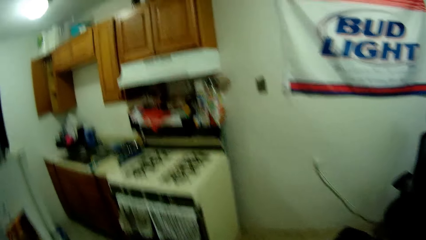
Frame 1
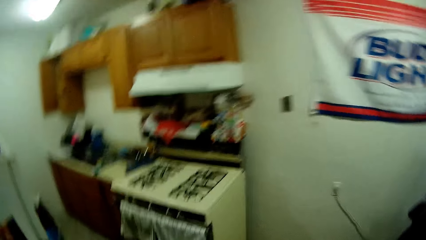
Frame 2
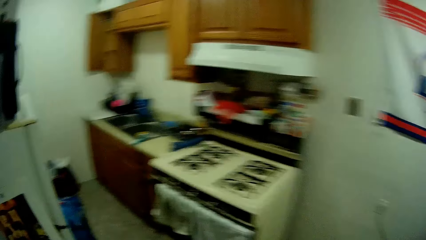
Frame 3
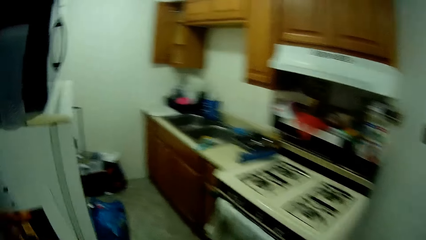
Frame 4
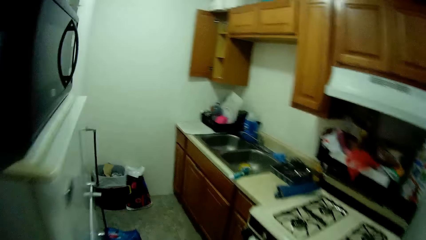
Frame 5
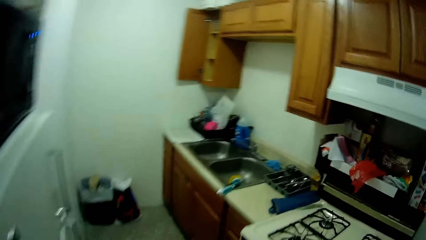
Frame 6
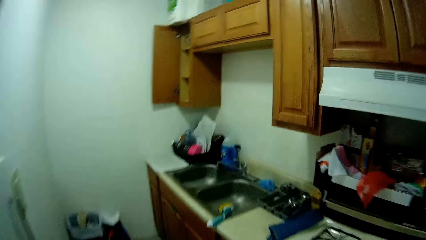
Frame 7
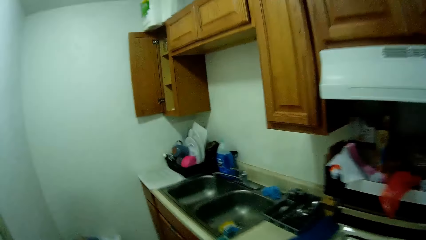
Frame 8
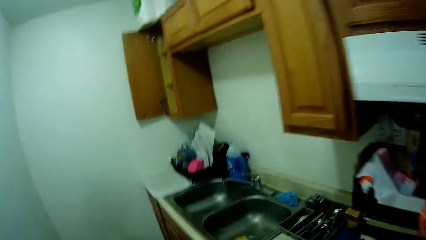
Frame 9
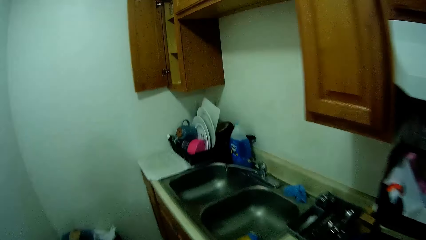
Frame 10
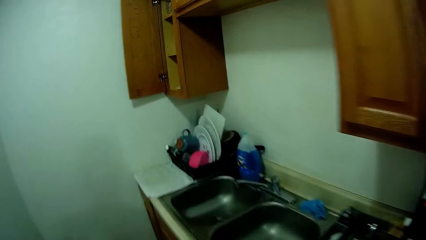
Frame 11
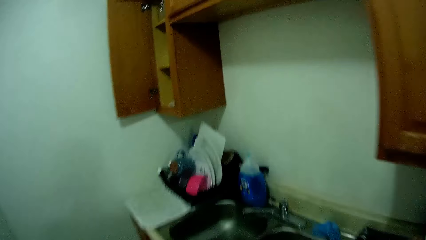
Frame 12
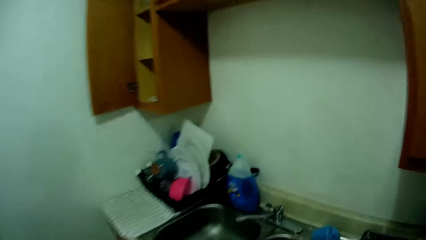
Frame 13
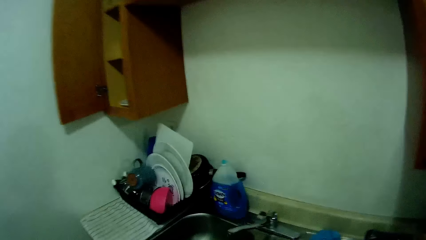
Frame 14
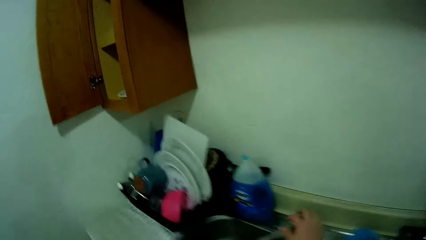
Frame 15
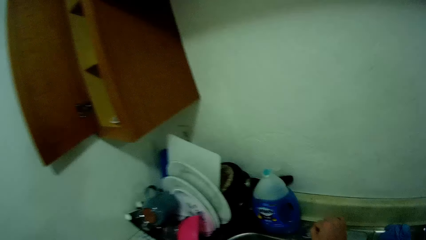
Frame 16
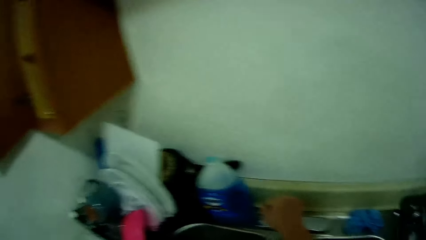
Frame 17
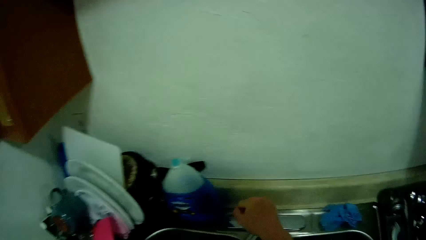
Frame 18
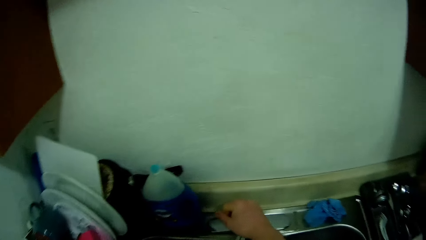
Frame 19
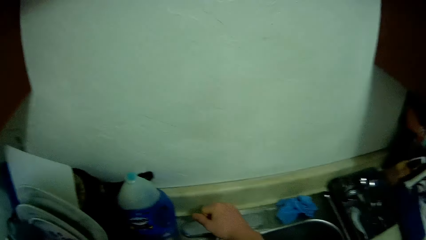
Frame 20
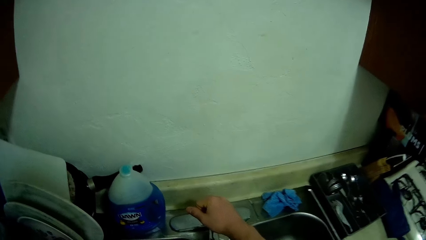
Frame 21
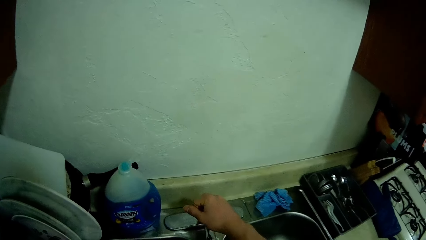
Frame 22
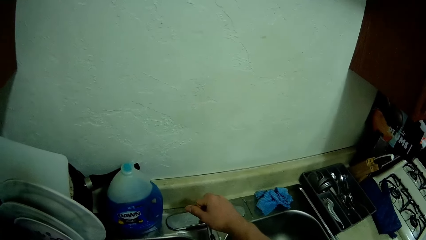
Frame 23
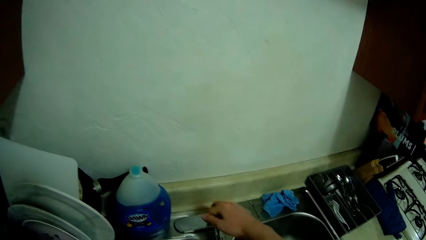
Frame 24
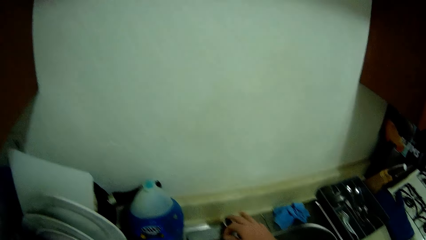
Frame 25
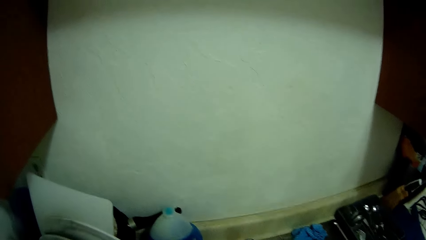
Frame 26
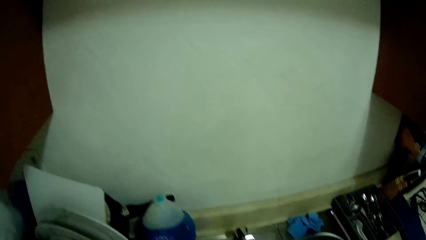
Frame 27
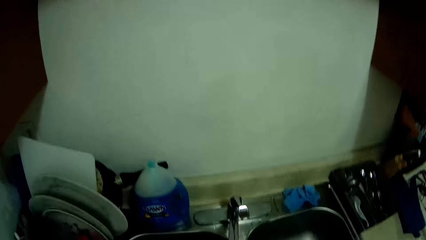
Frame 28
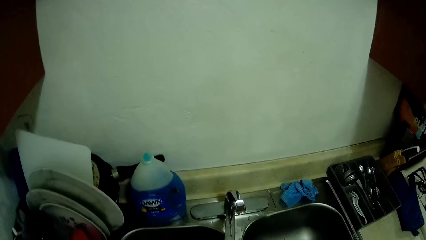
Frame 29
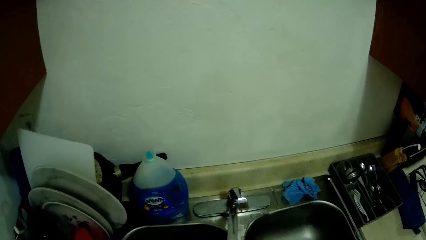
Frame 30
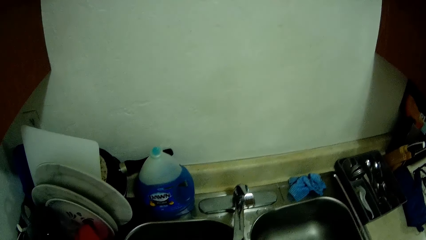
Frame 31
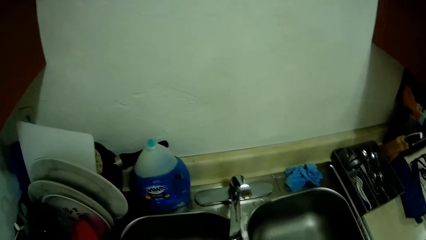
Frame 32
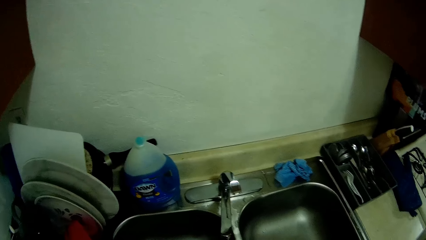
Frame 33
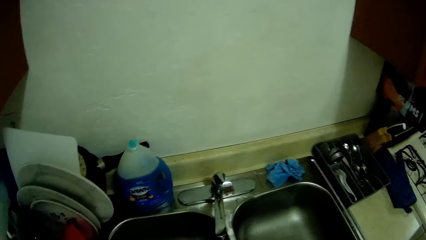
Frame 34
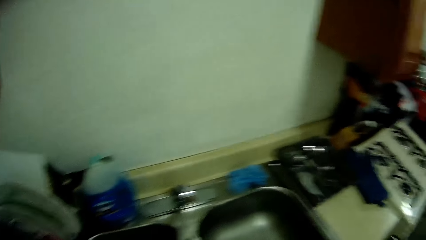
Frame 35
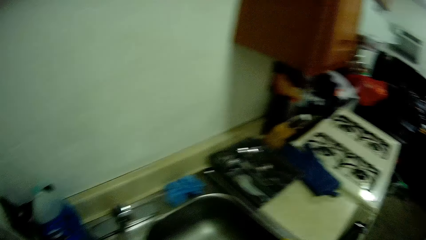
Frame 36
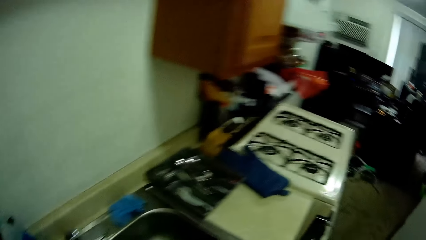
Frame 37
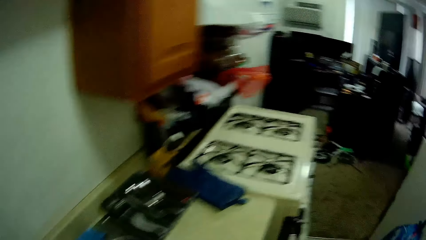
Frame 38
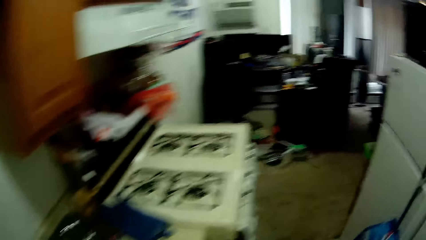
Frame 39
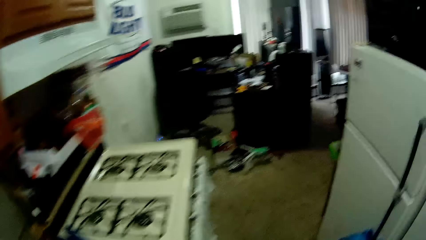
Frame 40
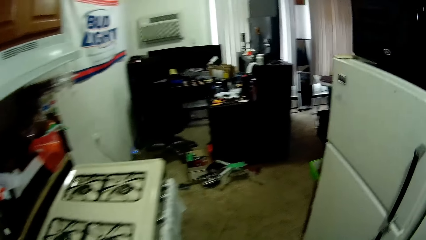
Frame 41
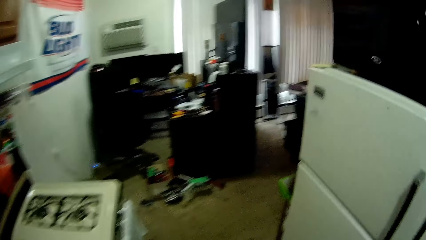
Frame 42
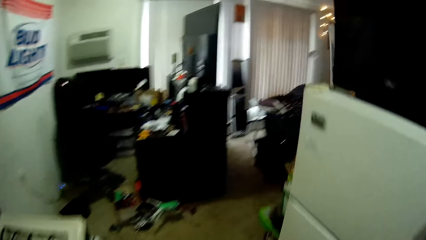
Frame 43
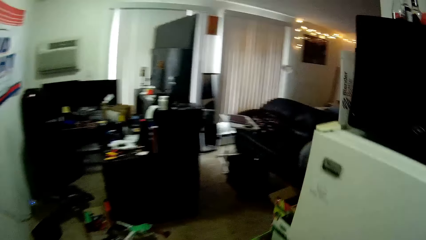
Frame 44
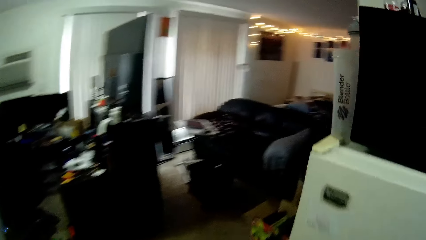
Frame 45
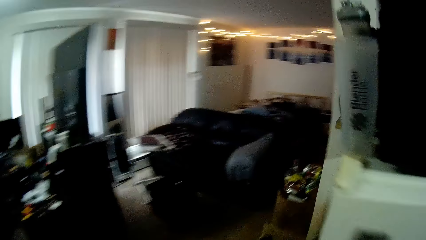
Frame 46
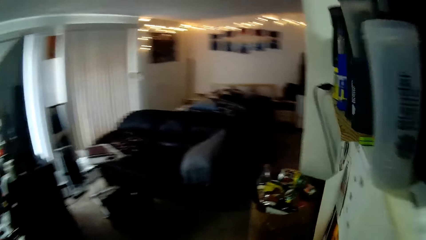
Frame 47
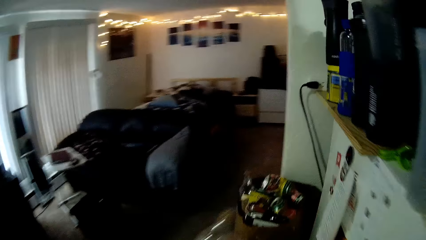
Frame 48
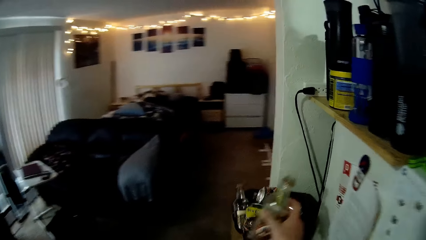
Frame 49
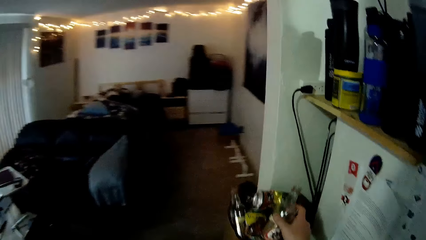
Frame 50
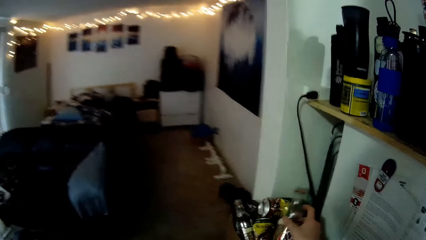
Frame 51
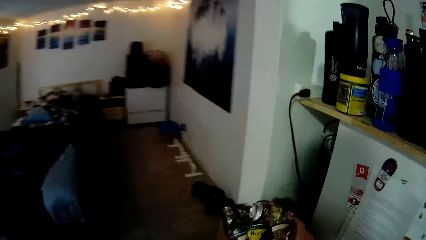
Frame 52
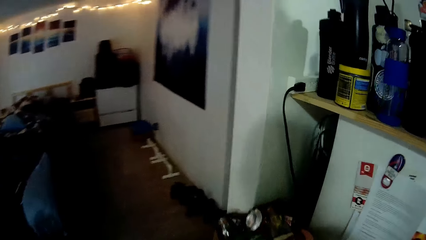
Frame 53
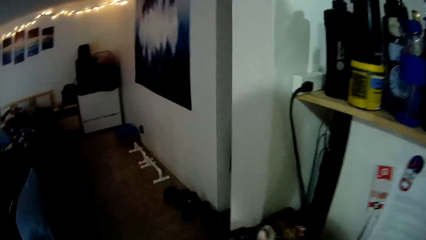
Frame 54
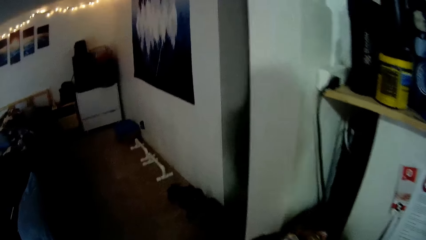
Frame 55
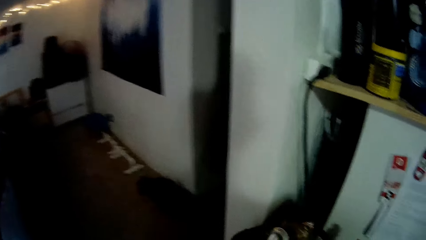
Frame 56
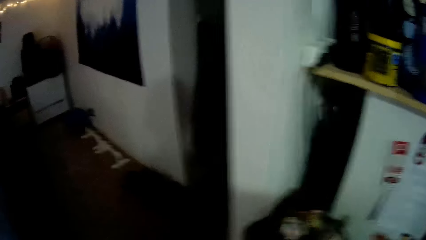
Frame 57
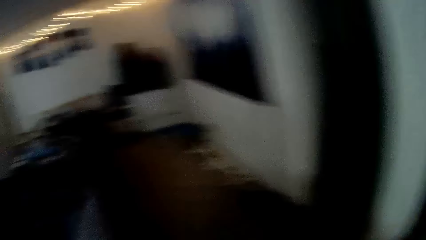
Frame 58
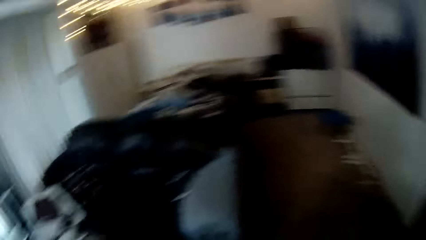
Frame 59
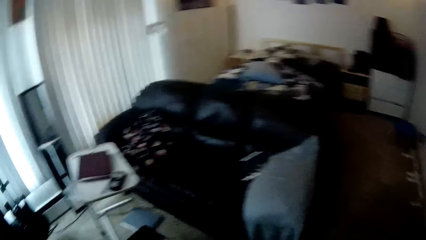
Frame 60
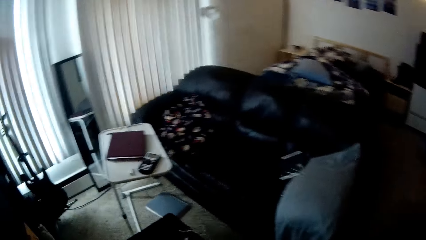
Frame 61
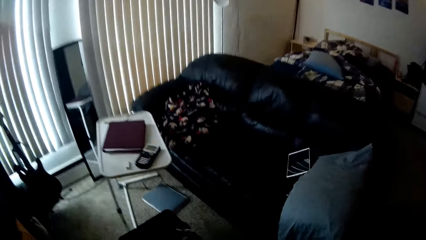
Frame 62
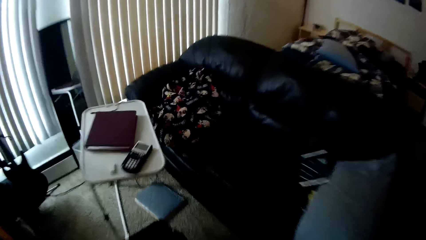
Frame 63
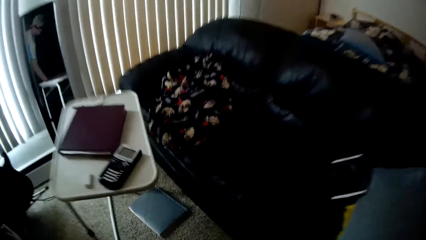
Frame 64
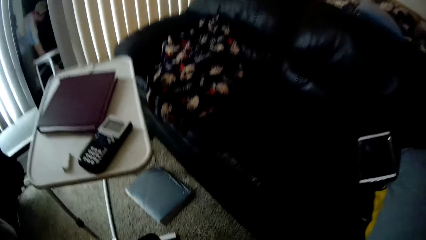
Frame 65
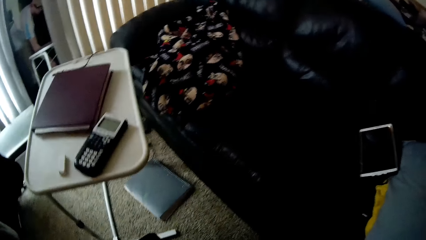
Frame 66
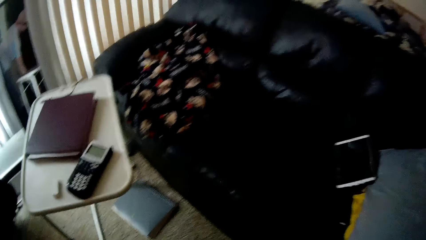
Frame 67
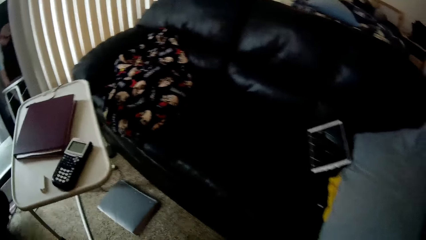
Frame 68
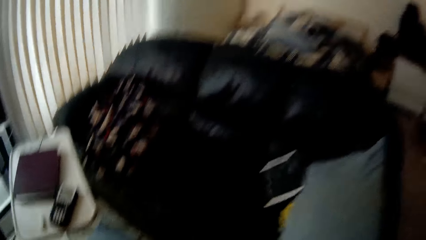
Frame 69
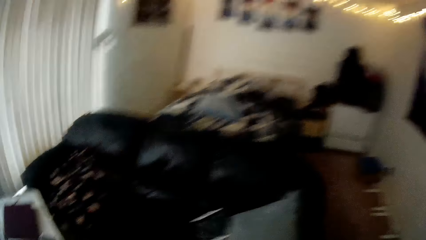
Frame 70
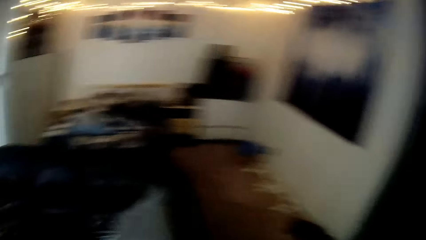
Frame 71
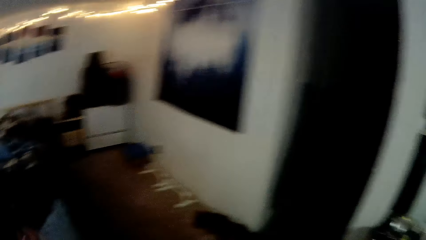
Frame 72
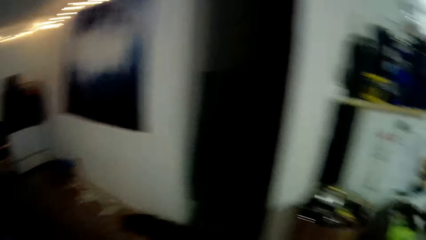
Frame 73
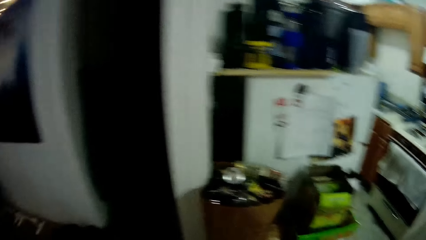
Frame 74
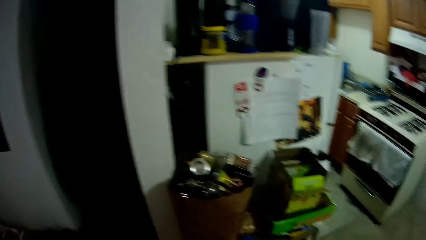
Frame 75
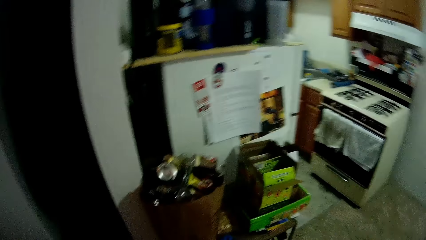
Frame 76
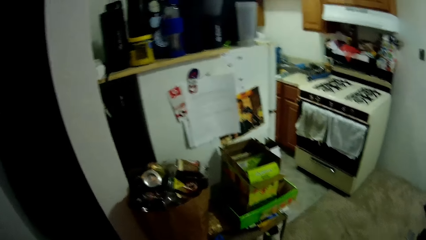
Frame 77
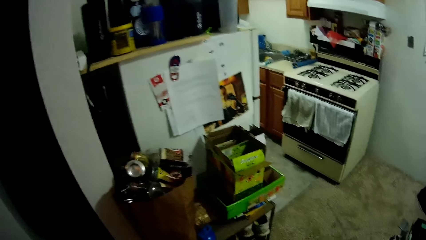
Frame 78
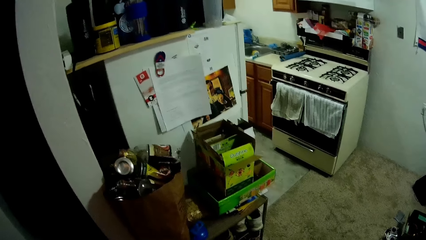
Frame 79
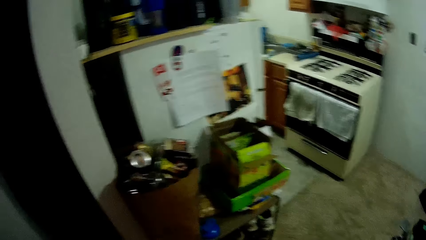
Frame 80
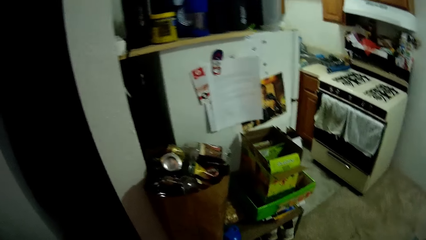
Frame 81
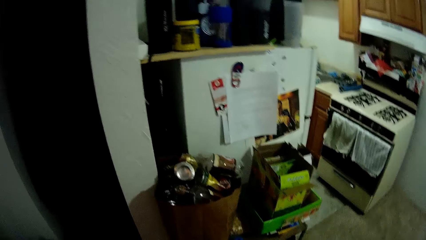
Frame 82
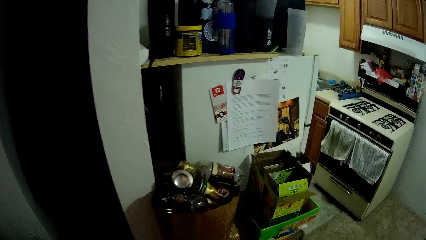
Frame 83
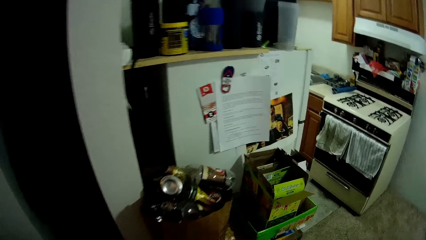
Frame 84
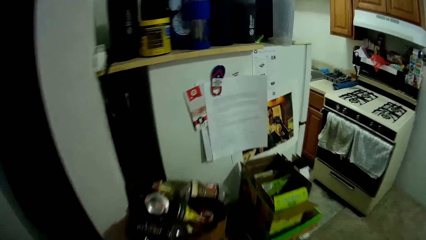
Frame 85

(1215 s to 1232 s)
The camera wearer walks towards a kitchen sink. He opens a tap with his right hand. He washes the bottle. He closes the tap with his right hand. He pours the water in the bottle into the kitchen sink. He drops the plastic bottle in a trash carton or grocery bag.
